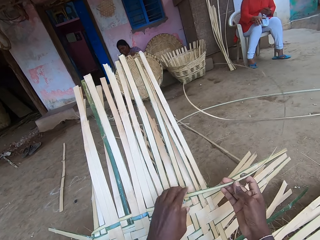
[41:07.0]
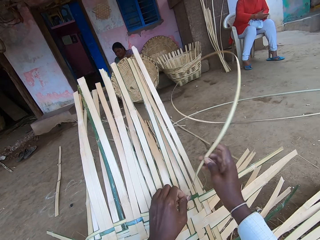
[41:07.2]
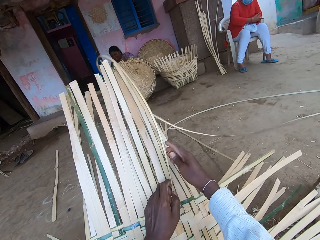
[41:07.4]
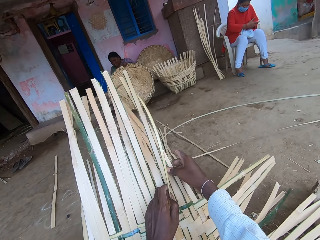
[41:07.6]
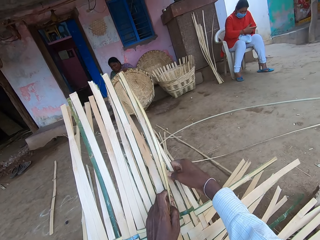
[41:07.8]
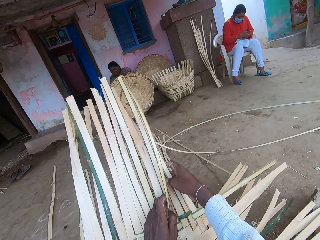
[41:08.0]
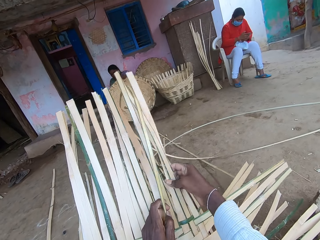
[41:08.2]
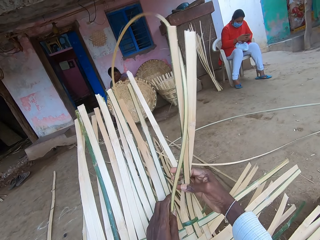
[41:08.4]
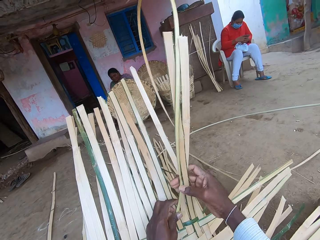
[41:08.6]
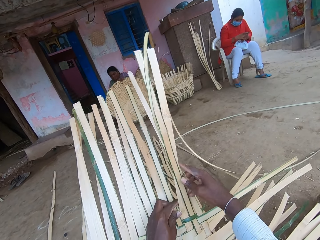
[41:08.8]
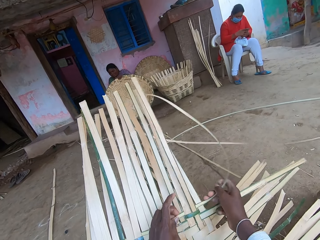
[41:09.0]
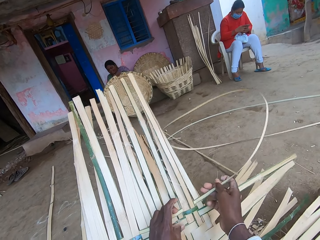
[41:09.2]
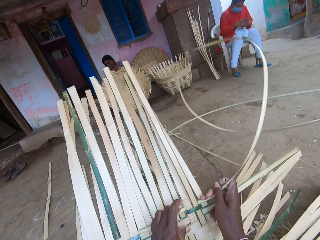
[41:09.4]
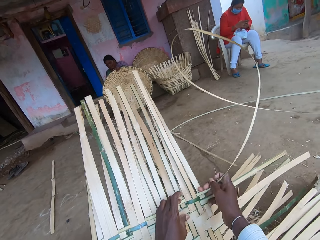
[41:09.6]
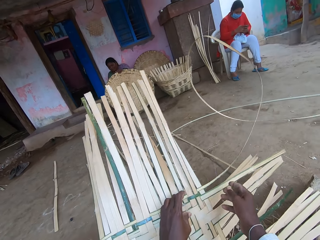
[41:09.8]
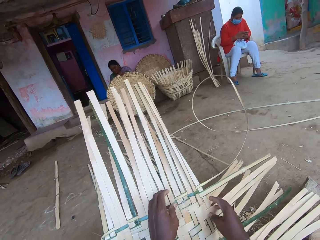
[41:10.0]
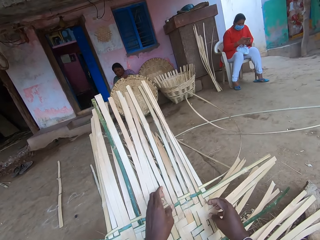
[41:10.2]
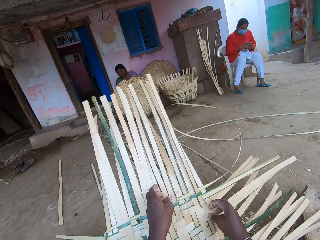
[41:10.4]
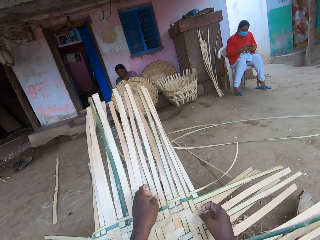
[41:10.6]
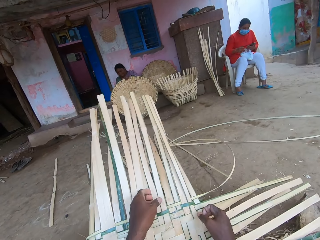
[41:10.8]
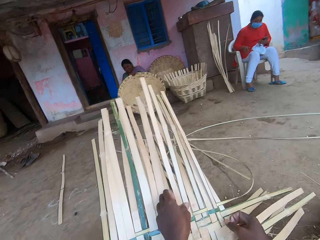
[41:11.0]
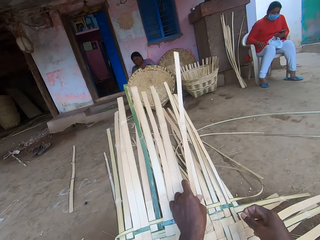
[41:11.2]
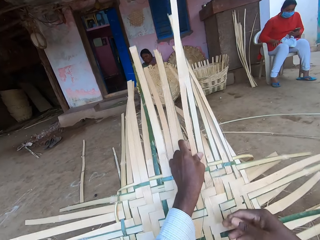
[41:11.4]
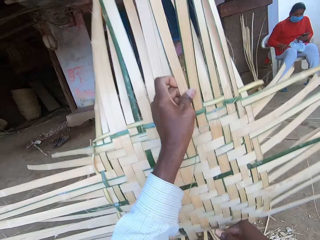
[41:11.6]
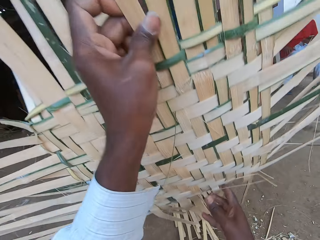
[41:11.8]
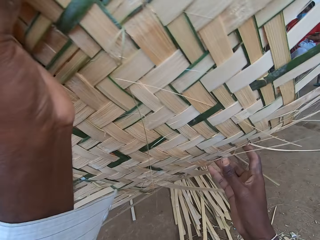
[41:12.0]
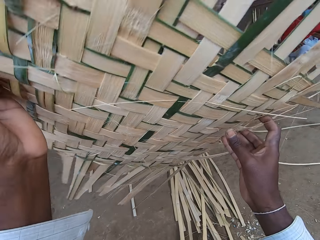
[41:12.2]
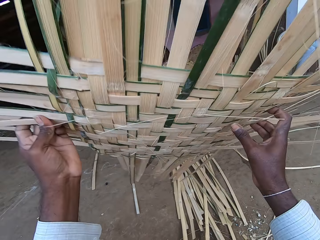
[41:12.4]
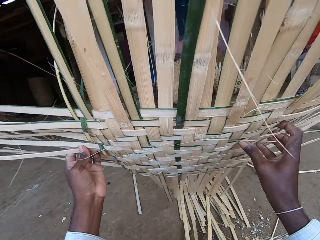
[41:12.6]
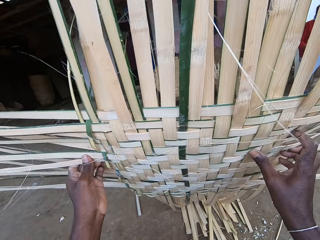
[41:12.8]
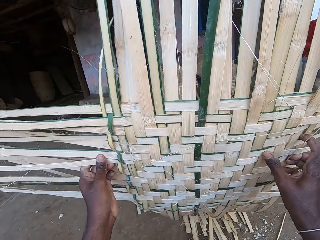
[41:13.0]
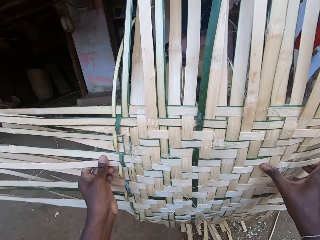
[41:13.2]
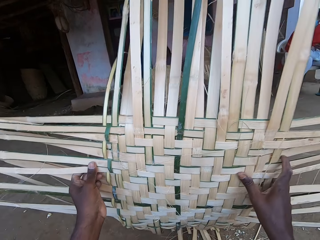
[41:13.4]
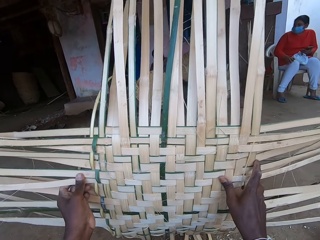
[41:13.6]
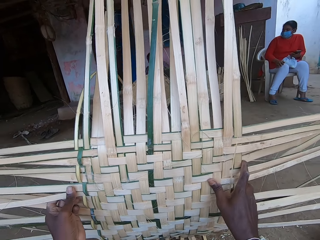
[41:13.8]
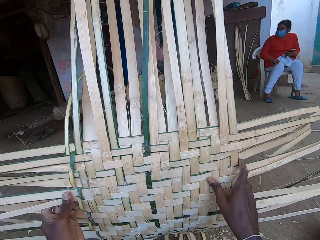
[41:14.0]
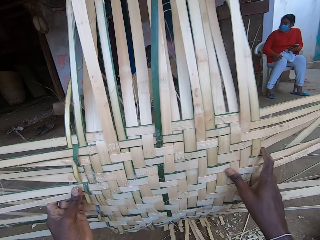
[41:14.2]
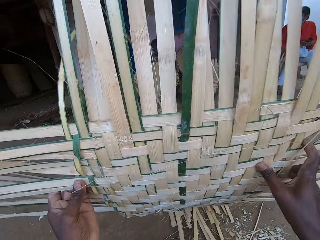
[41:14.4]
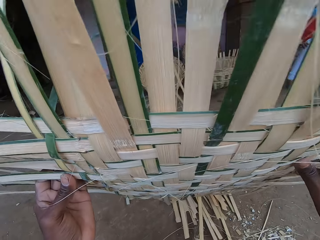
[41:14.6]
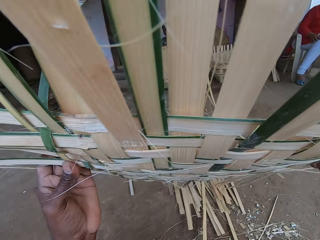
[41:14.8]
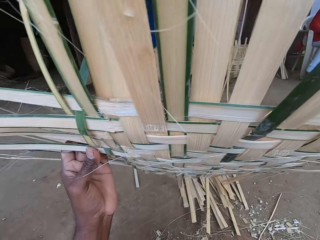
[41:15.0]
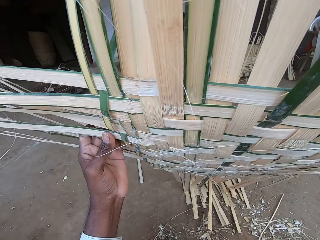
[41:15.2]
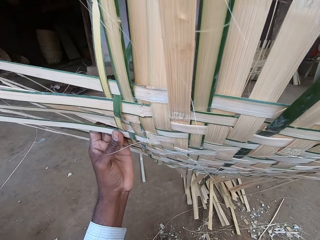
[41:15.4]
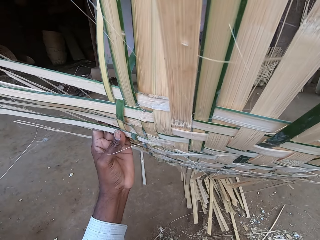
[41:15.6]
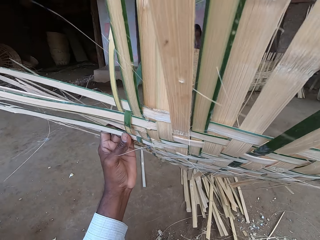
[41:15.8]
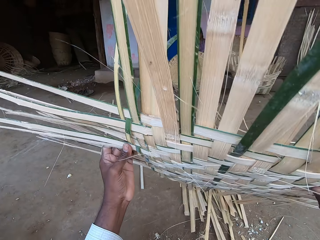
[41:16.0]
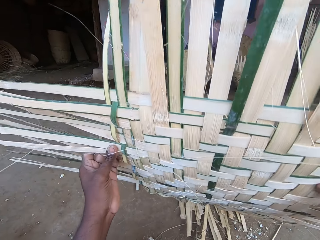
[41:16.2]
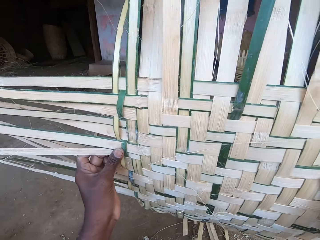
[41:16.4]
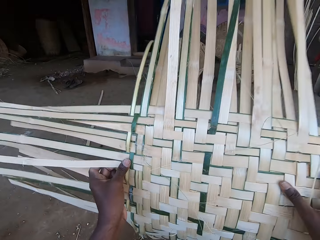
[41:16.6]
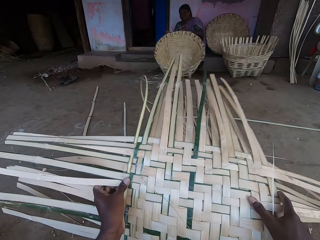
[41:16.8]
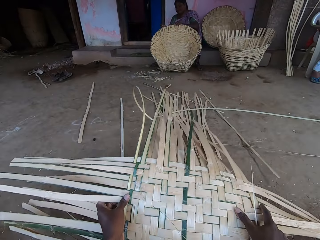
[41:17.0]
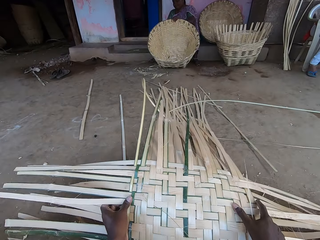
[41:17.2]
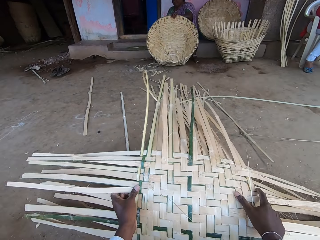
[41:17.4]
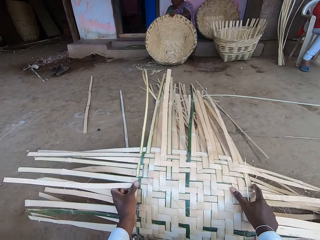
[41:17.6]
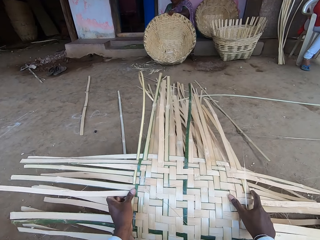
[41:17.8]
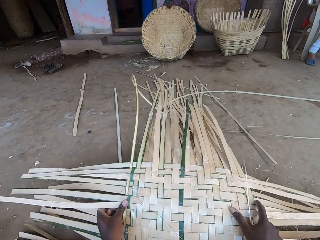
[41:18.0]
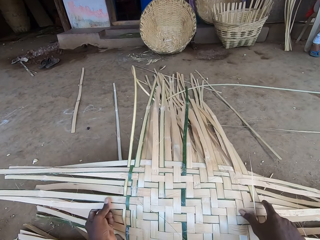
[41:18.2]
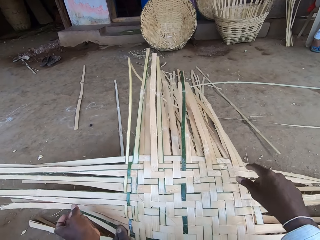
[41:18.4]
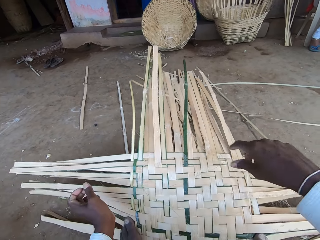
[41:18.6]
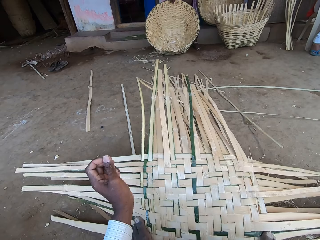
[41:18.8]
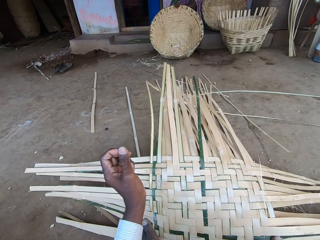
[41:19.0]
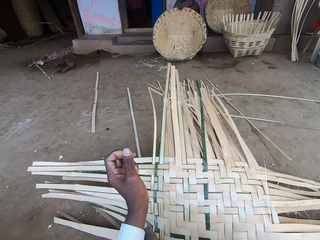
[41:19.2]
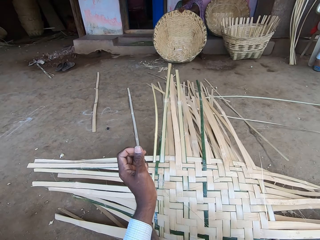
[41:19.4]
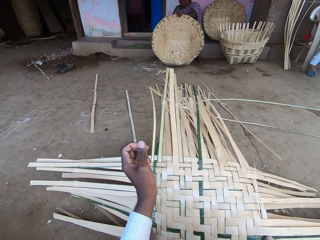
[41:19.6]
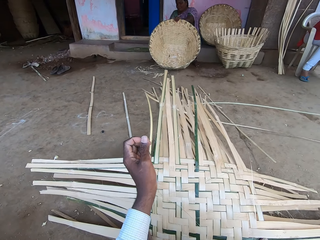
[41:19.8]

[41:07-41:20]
The other woman operates the phone in her hands. The camera wearer pulls the bamboo strips. The other woman places her right hand on her thigh. The camera wearer picks the basket or basketry from the floor with his hands. He looks at the basketry. He adjusts the basket in his hands. He turns the basketry. He adjusts the basket in his hands again. He interacts with a lady. He looks at the basketry. He places the basket on the floor with his hands. The first woman adjusts the basket on the floor with her left hand.

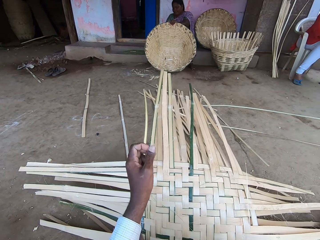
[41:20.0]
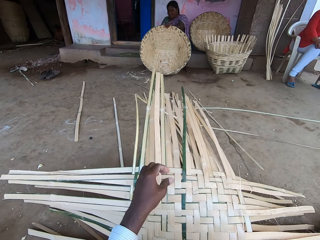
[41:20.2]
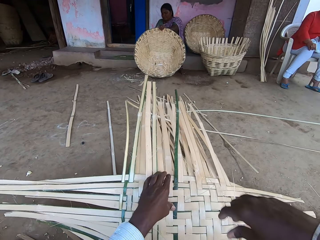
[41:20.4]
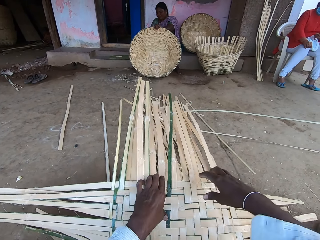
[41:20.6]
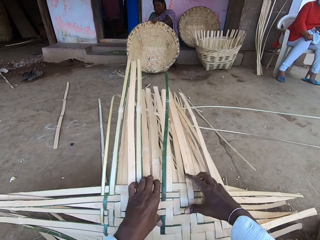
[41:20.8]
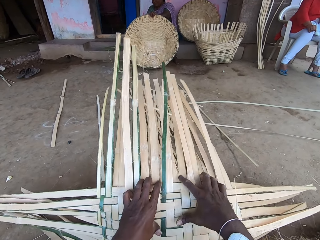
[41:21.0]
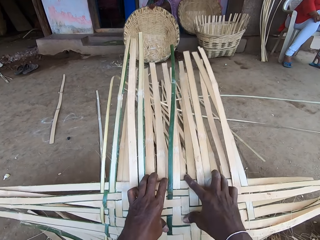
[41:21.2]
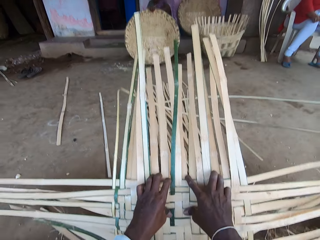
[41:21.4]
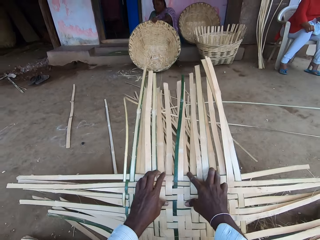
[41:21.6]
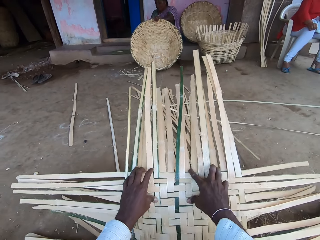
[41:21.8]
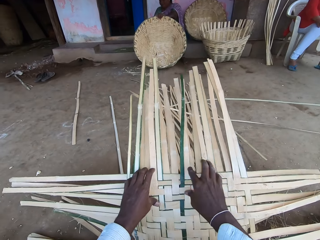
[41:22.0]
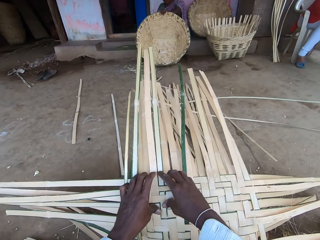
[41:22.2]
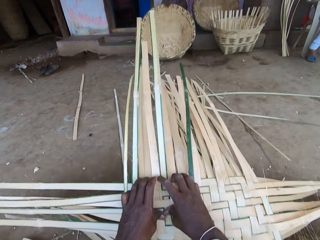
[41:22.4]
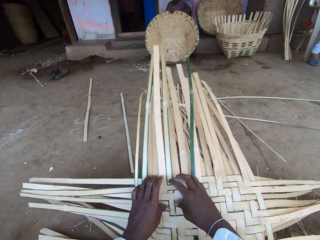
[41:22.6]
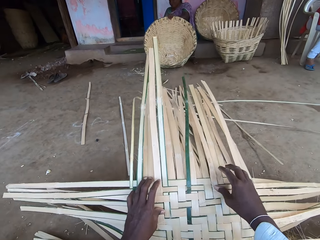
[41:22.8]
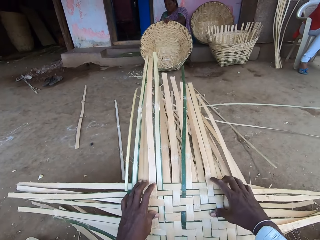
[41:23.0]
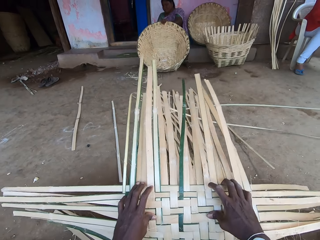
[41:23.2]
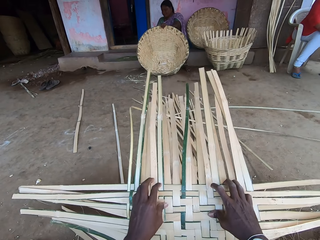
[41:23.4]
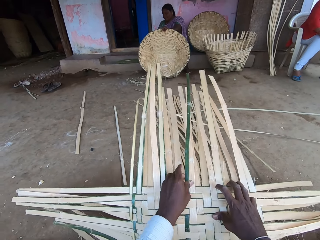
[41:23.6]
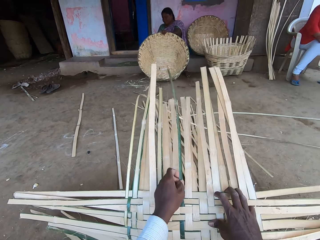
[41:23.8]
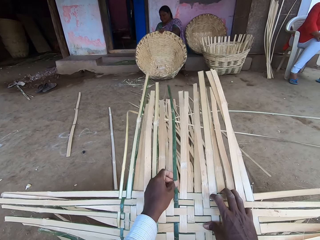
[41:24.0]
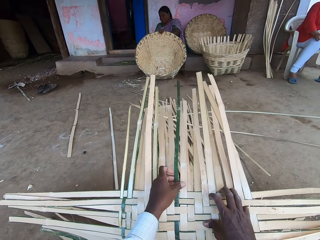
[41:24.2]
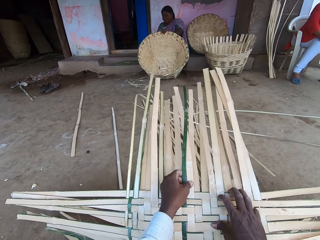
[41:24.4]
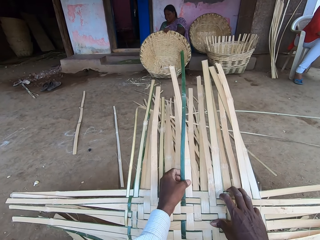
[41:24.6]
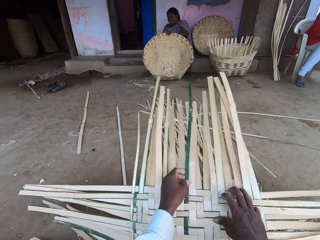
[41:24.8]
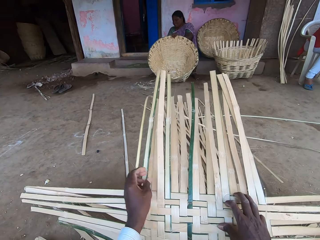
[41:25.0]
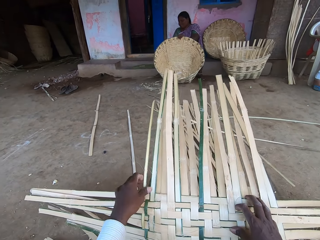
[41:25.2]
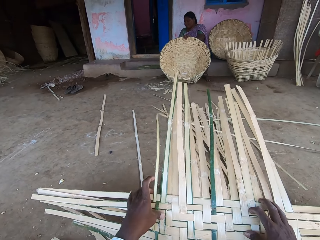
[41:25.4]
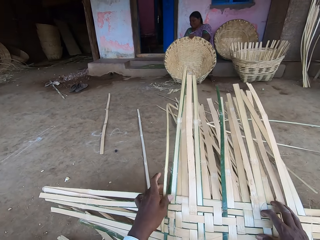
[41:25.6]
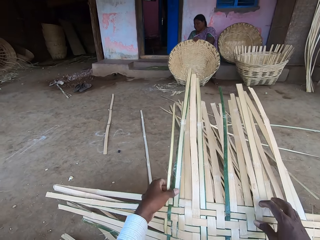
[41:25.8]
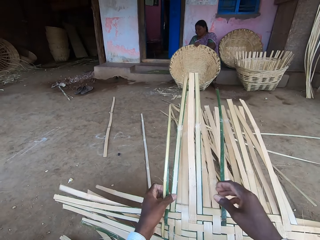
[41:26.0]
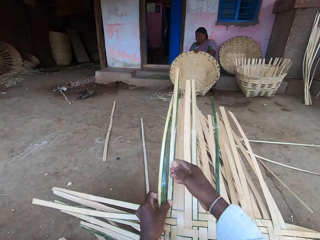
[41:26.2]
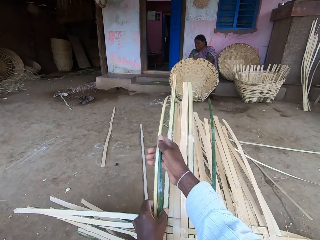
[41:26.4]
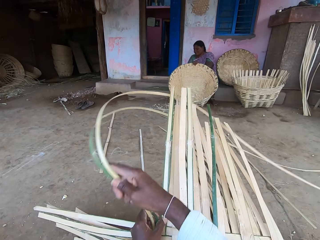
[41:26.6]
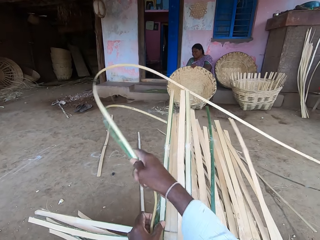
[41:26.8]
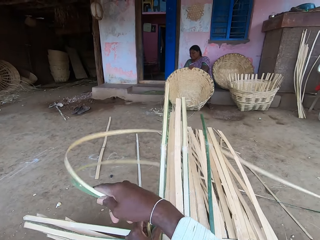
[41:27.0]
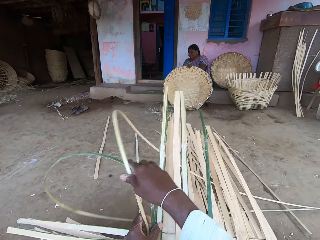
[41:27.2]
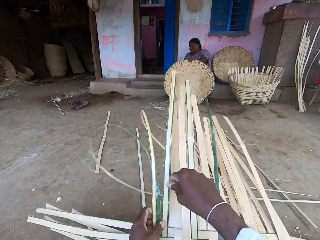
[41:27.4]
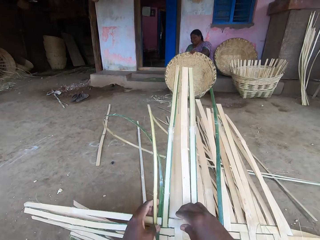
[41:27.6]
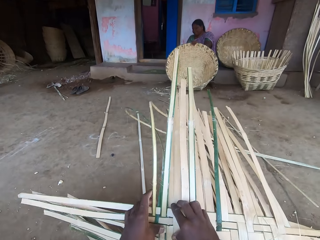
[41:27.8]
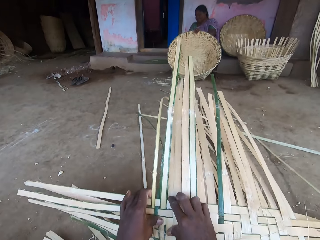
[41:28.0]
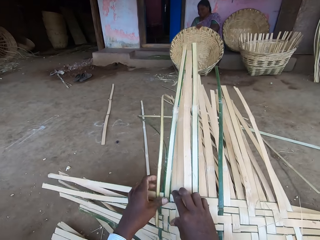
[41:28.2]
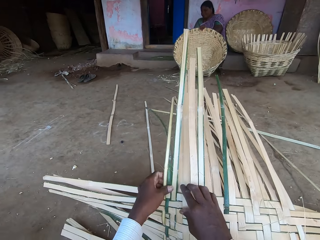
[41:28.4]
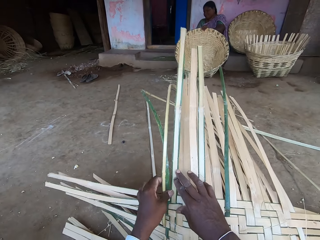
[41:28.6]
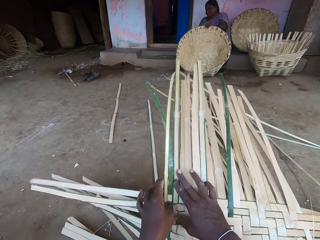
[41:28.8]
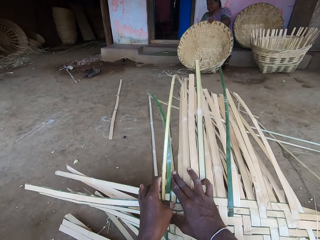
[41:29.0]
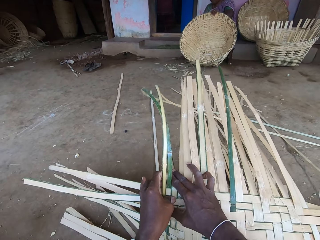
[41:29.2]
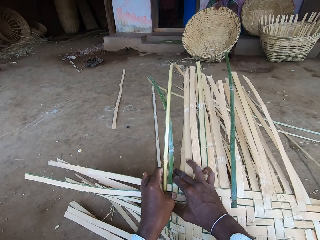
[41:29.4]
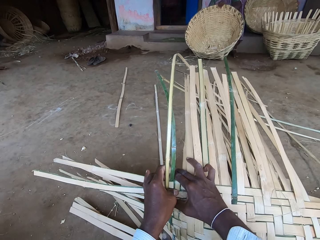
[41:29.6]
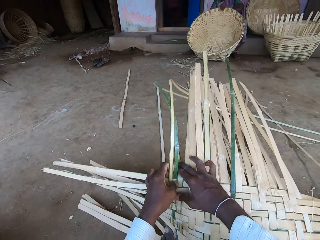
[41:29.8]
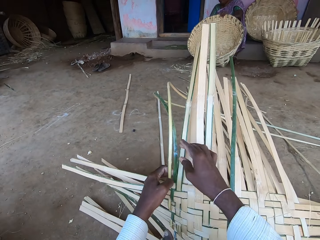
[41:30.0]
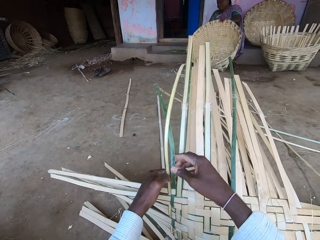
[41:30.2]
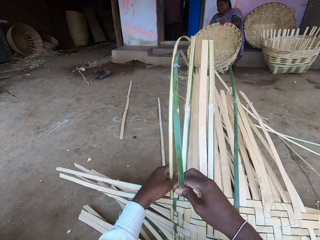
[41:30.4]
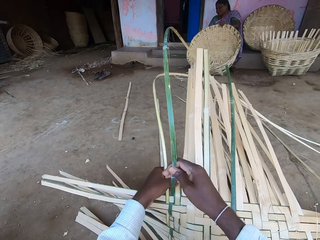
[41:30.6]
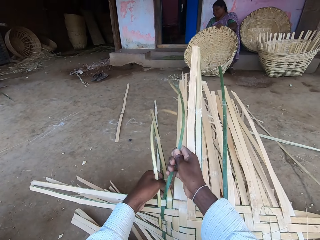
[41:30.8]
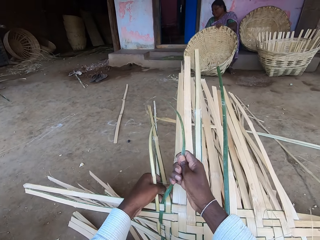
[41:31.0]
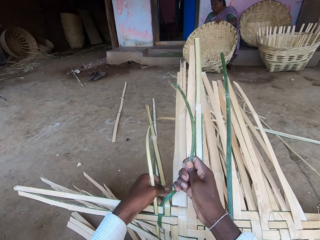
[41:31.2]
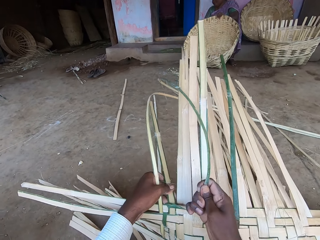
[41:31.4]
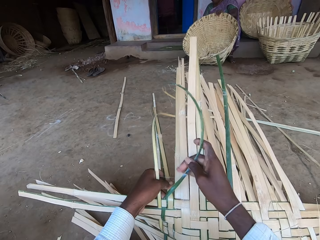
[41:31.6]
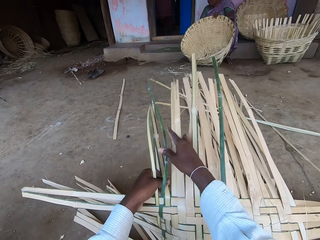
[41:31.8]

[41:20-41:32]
The camera wearer presses his hands on the basket on the floor. He touches a bamboo strip of the basket on the floor with his left hand. He pulls at the bamboo strips with his right hand. A woman moves the basket on the floor with her left hand. The camera wearer weaves the basket with the bamboo strip in his hands.
